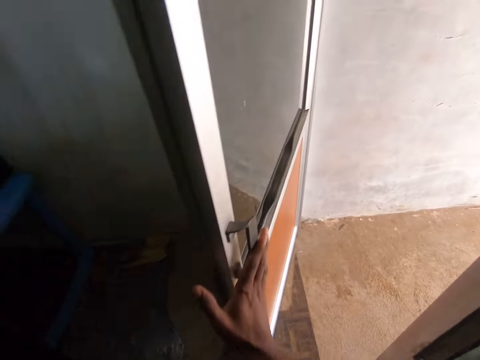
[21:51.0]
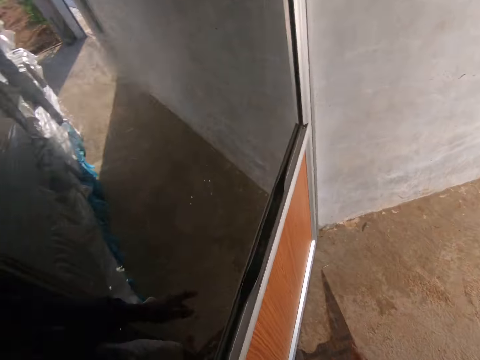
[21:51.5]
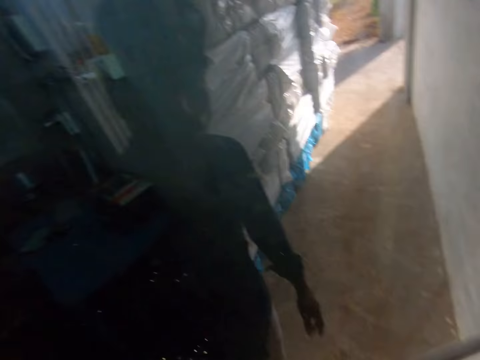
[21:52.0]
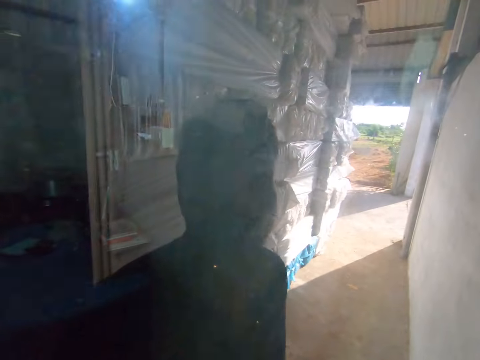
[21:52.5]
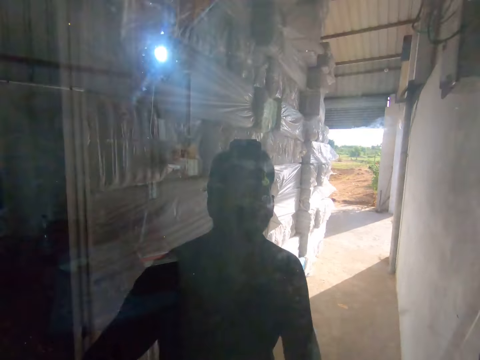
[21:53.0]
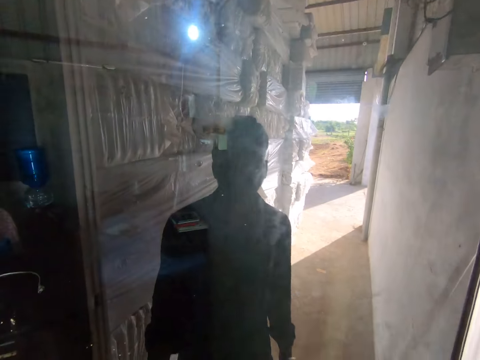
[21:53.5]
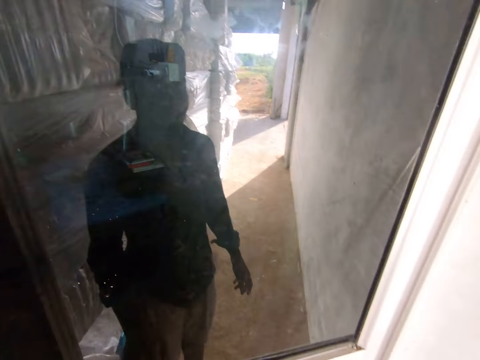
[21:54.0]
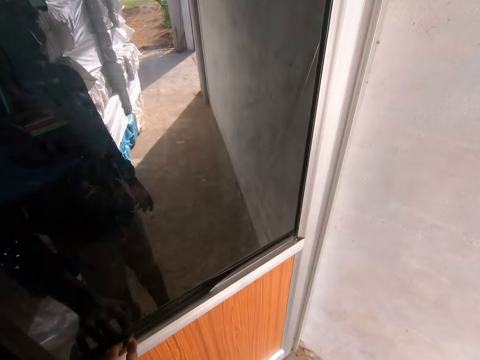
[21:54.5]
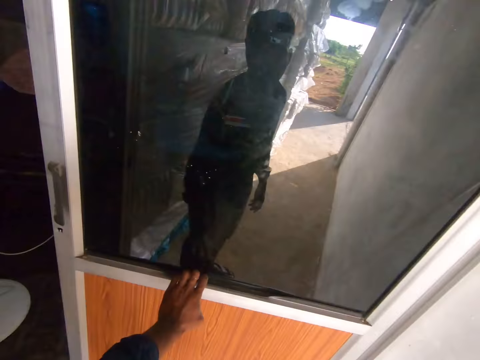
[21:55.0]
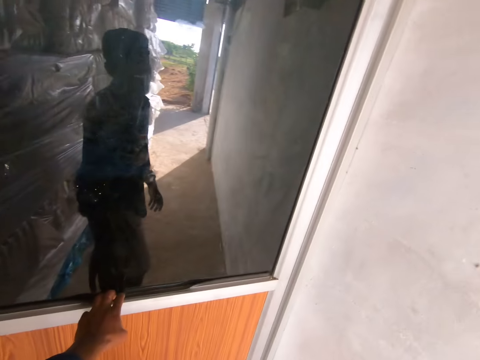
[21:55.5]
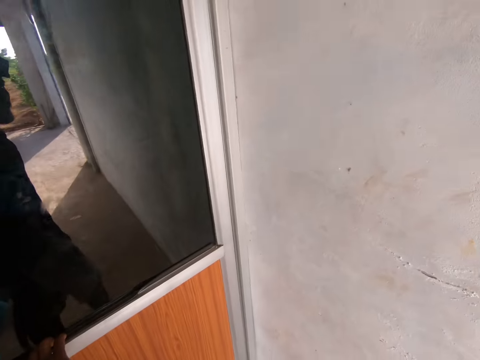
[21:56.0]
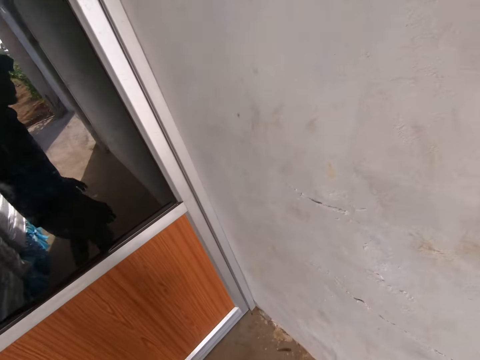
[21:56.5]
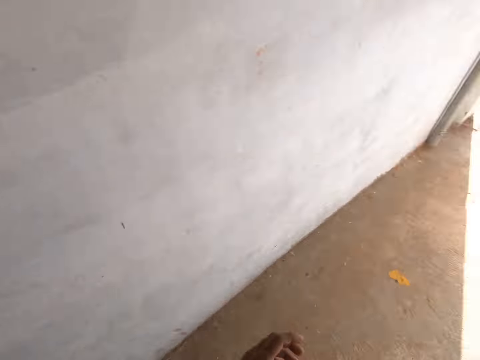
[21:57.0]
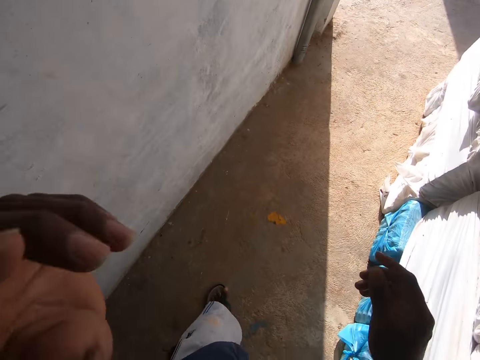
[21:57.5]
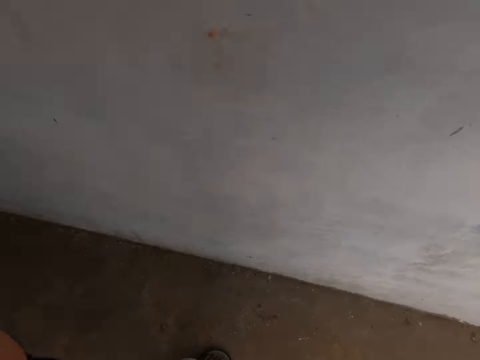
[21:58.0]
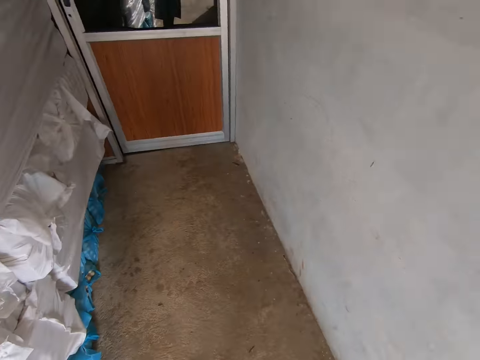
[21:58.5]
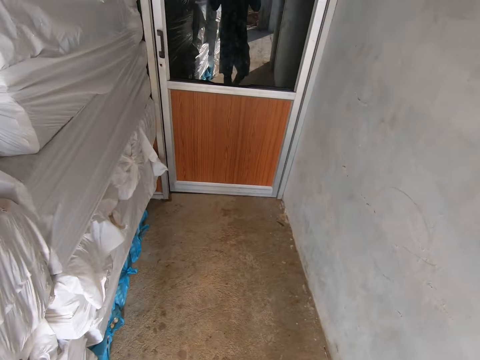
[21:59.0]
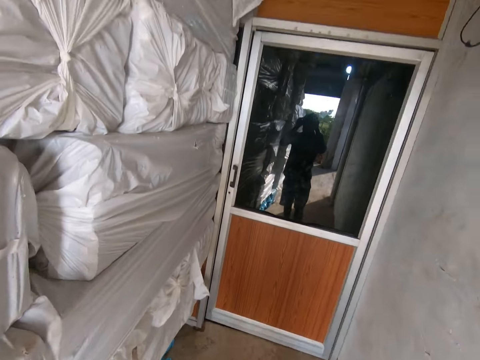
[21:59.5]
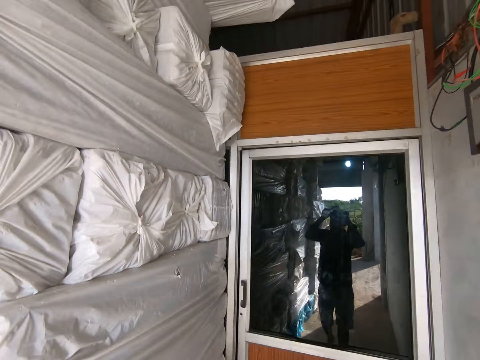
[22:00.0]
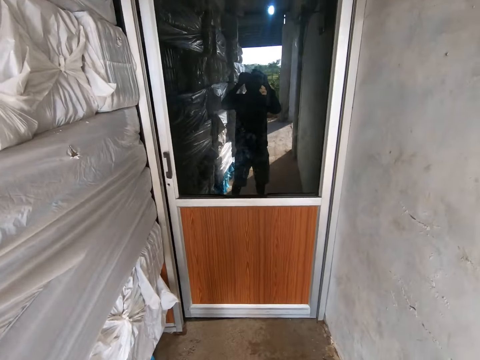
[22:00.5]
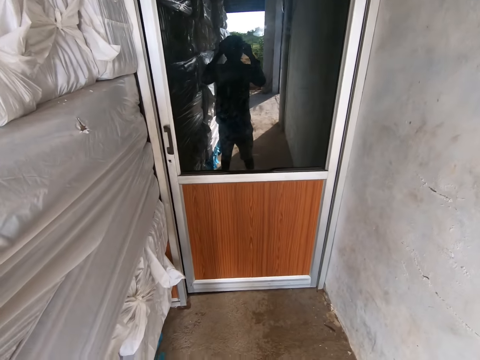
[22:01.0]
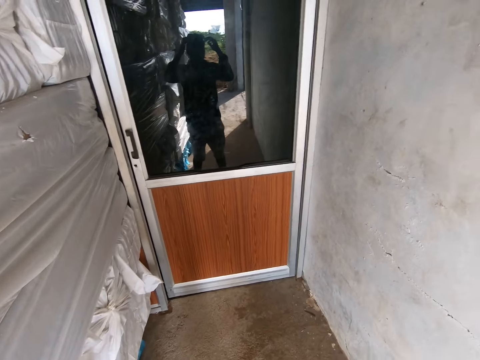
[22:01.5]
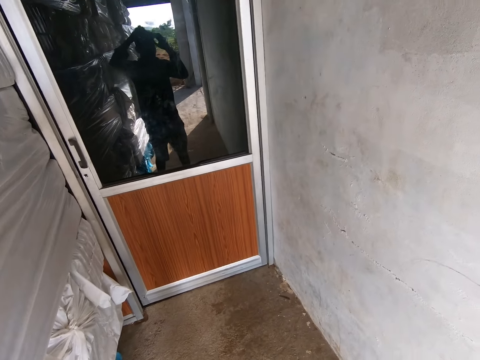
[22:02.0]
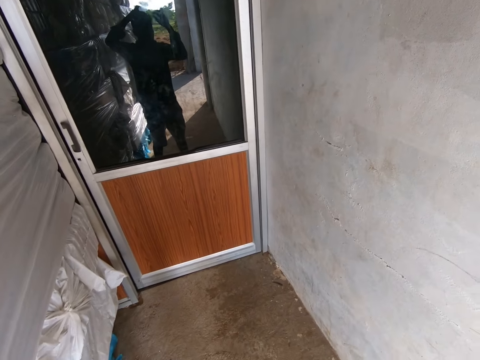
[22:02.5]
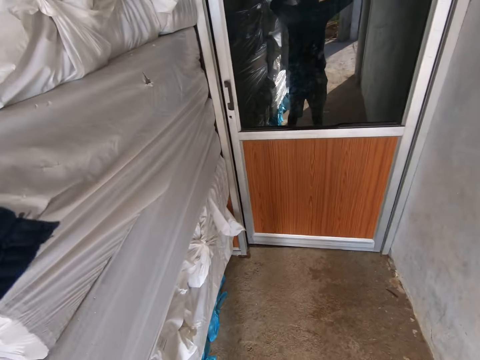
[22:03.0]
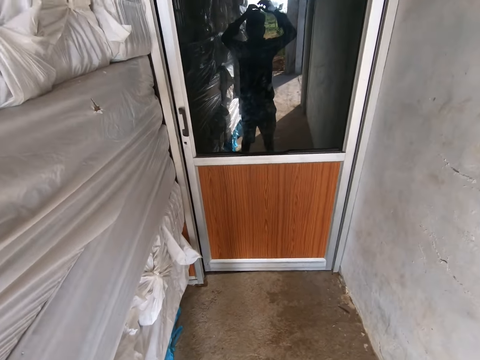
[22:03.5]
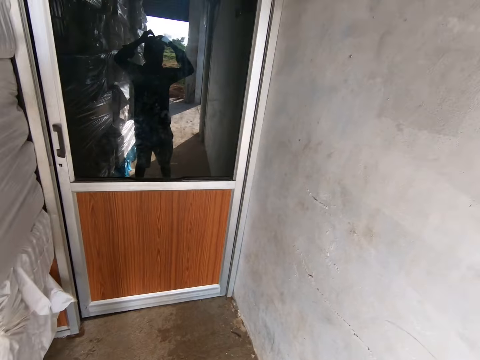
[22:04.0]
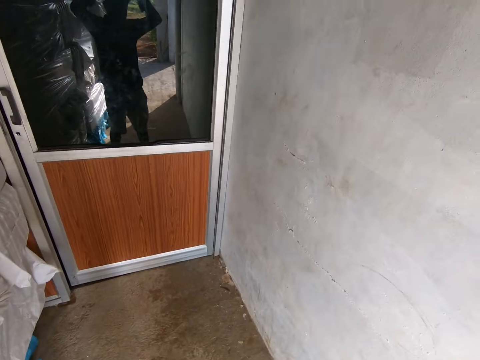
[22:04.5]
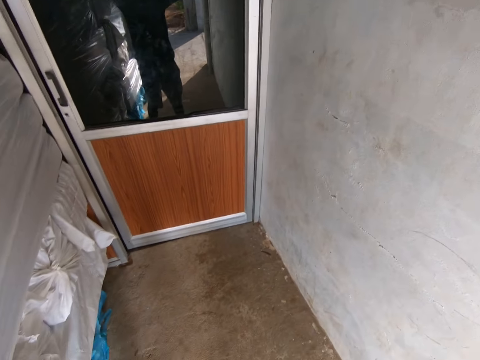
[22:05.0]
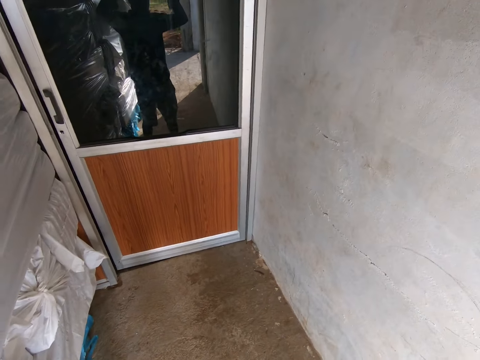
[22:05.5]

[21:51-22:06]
The camera wearer touches a door. He opens the door with his right hand. He walks out of the room. He looks at himself on the mirror. He walks in the room. He fixes a camera with his hands. He turns. He looks at himself on the mirror. He fixes the camera with his hands. He touches his face with both his hands.

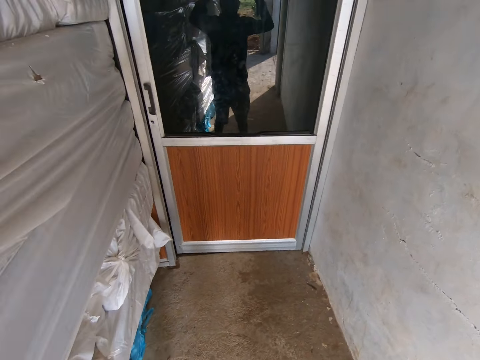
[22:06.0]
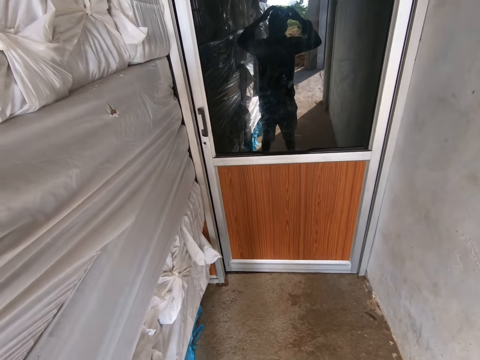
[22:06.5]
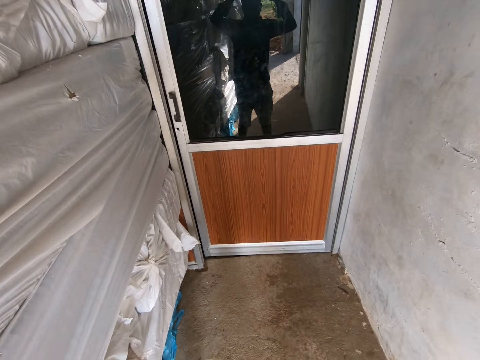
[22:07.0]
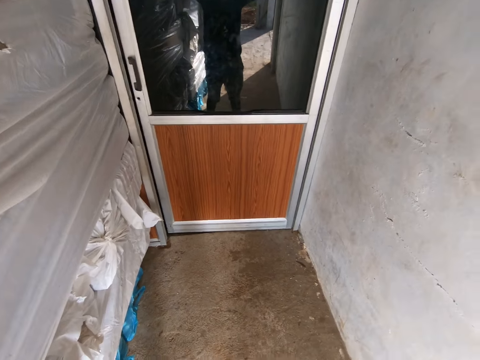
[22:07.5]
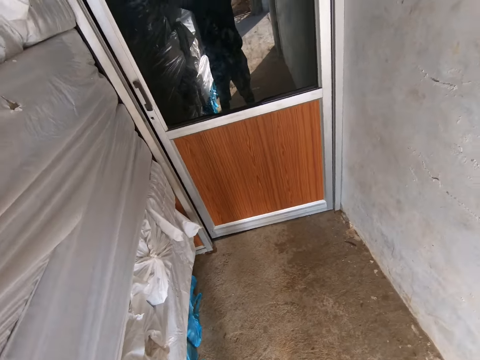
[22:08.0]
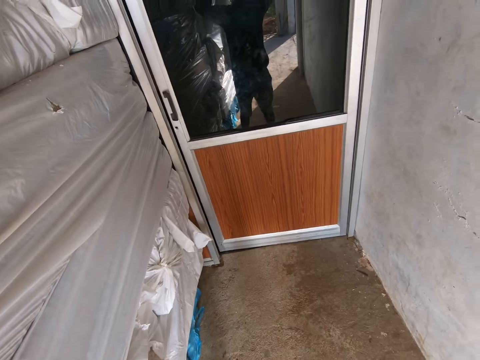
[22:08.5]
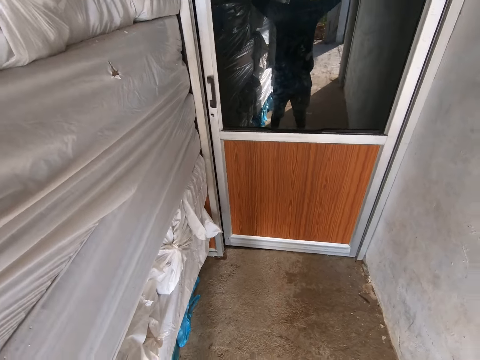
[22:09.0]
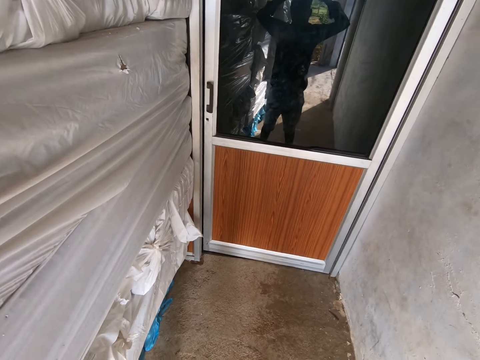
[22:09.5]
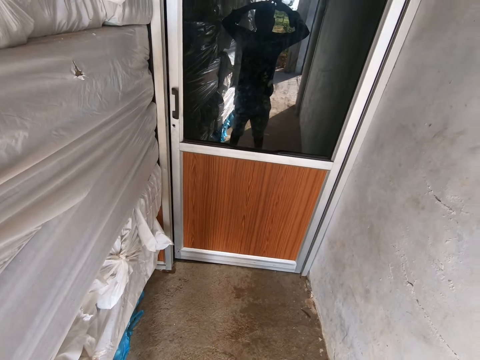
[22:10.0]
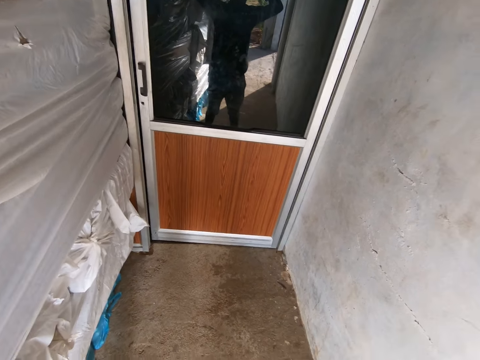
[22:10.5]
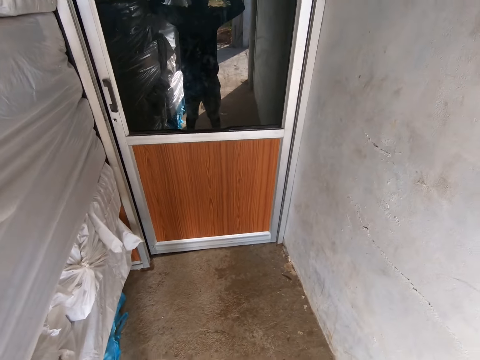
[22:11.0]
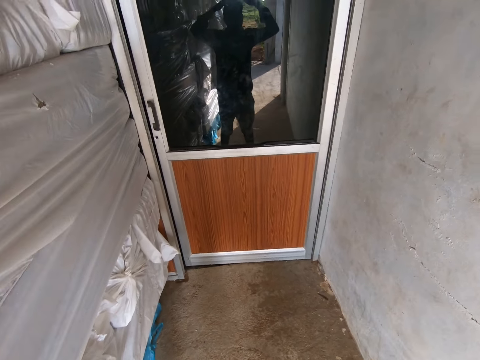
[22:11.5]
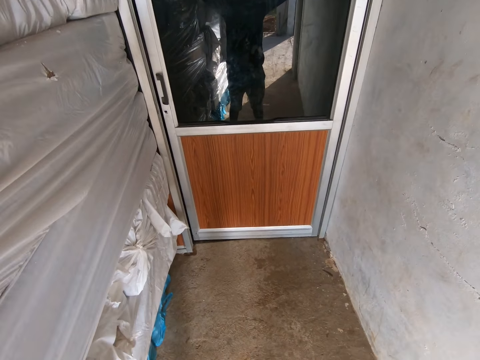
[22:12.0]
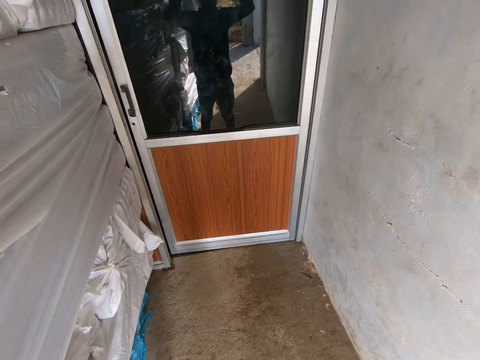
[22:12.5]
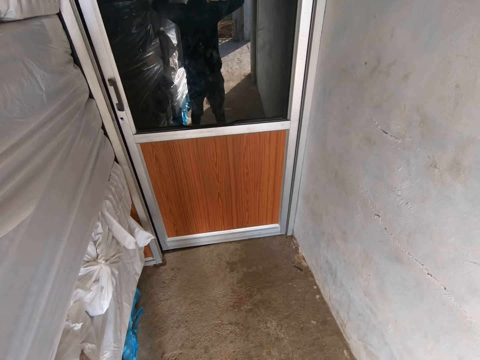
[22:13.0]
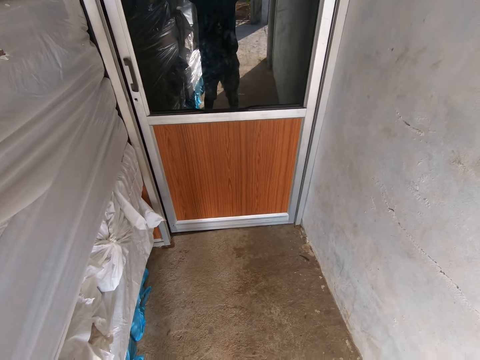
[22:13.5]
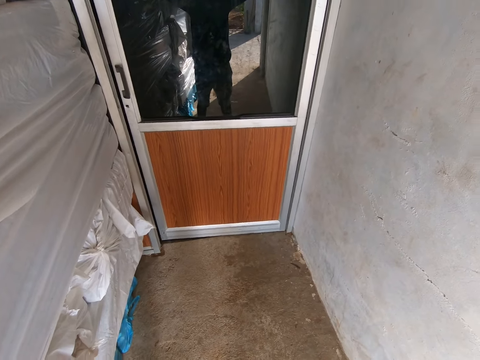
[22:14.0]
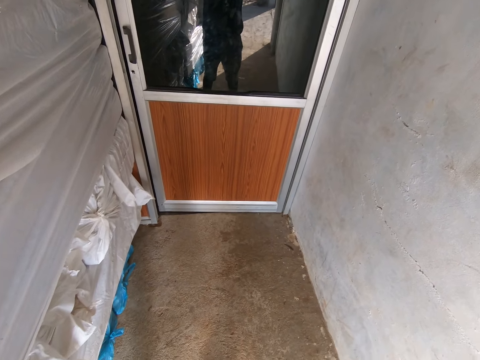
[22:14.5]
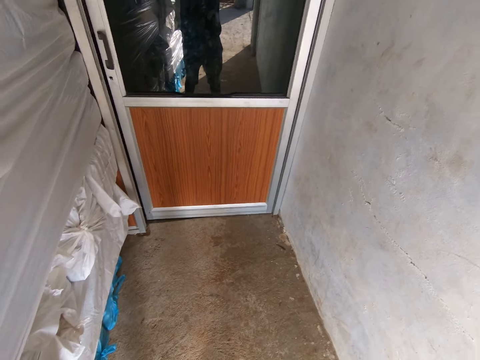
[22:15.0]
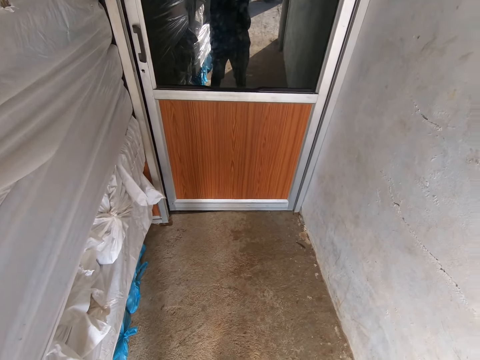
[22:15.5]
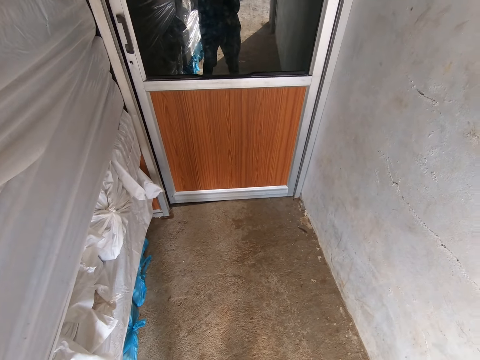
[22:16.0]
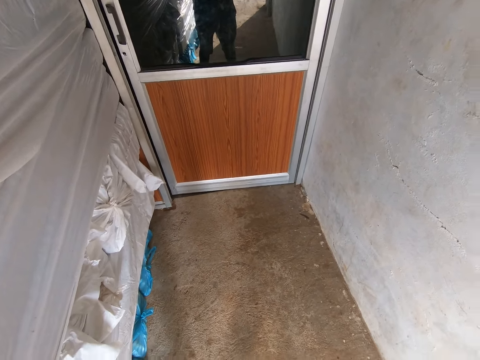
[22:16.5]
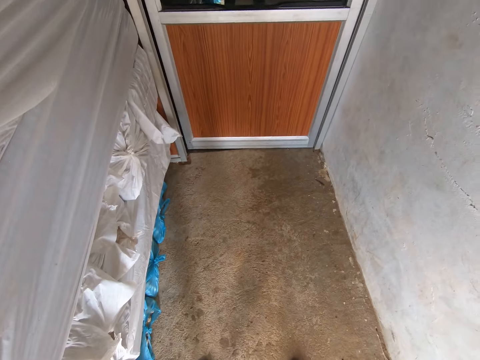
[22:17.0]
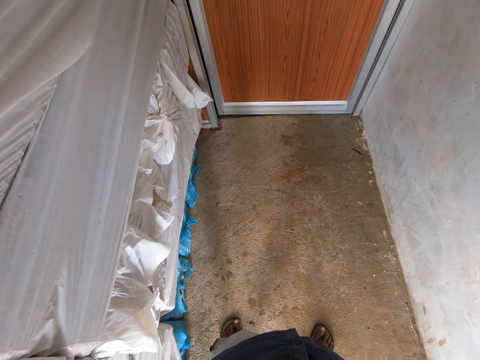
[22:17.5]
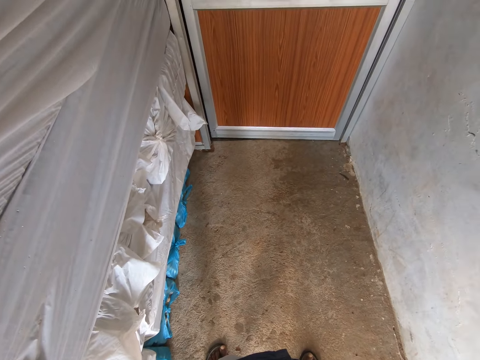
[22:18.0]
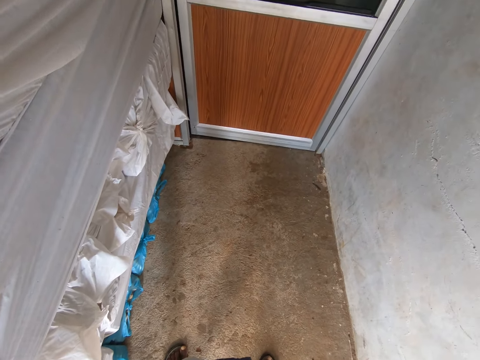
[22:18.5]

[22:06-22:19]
The camera wearer looks down.
